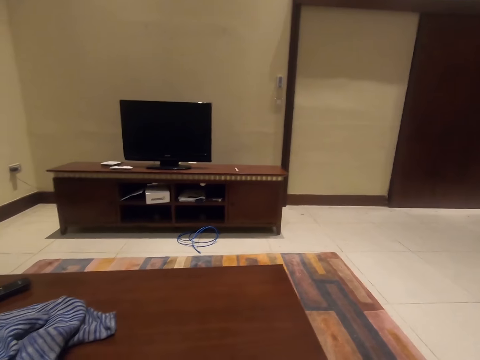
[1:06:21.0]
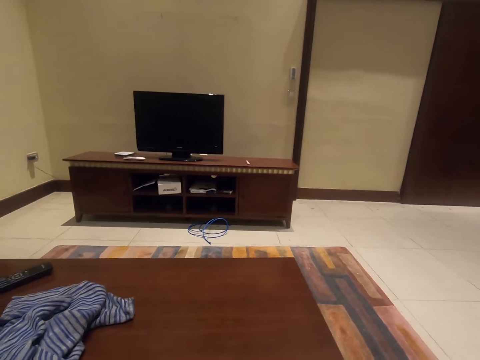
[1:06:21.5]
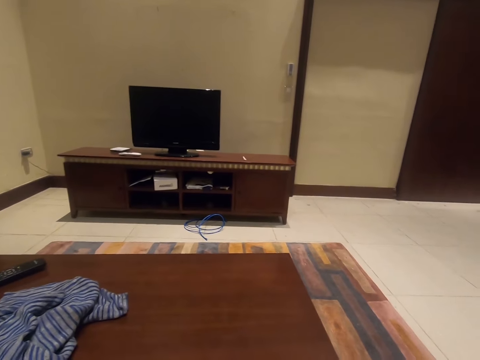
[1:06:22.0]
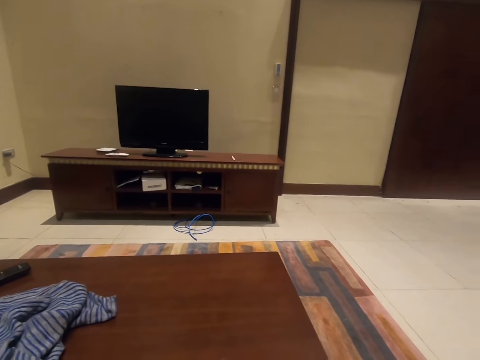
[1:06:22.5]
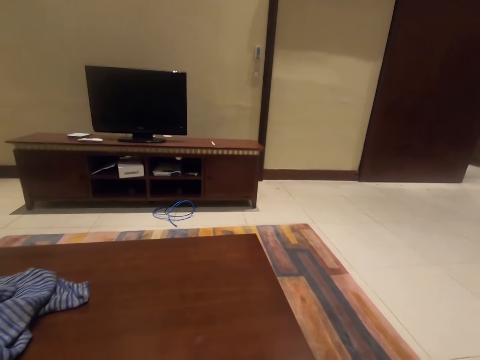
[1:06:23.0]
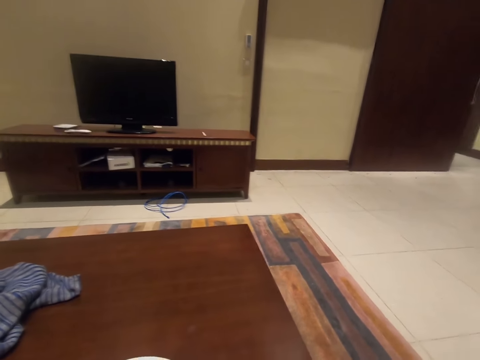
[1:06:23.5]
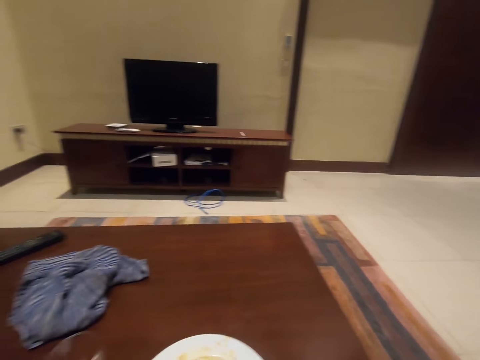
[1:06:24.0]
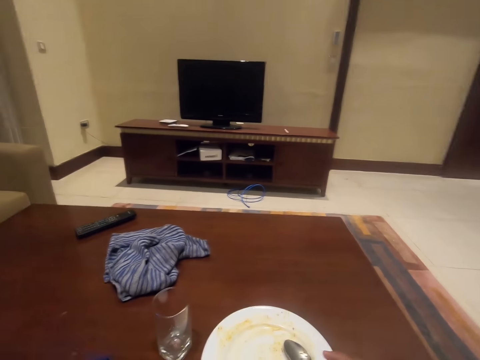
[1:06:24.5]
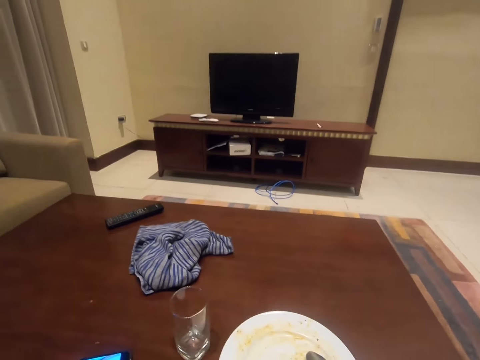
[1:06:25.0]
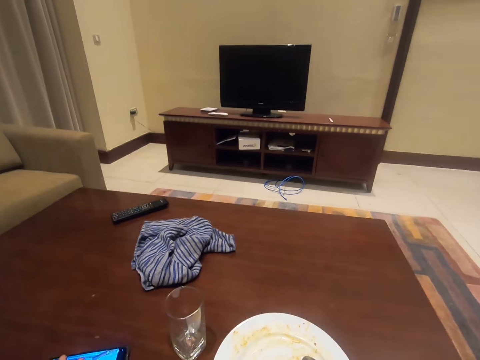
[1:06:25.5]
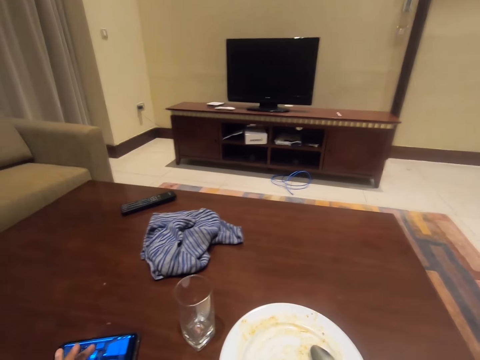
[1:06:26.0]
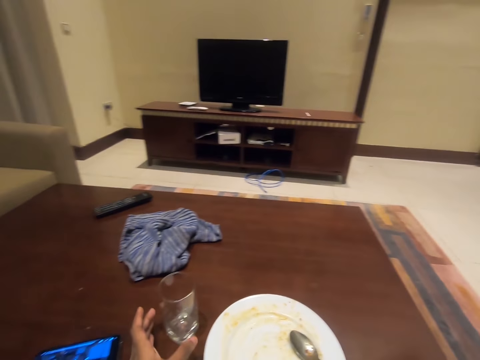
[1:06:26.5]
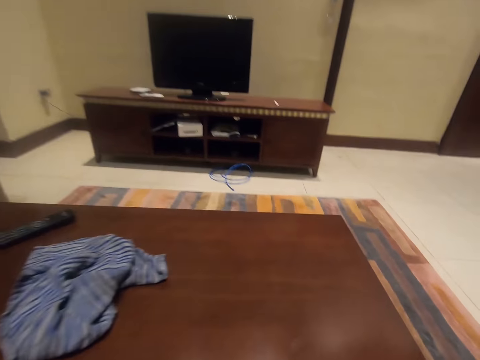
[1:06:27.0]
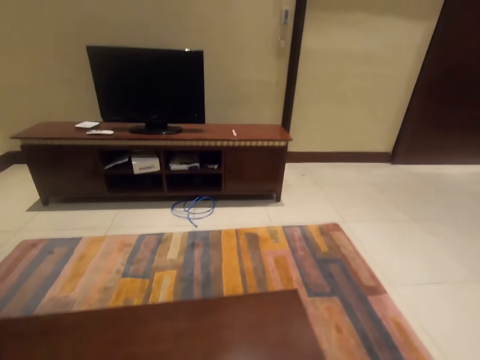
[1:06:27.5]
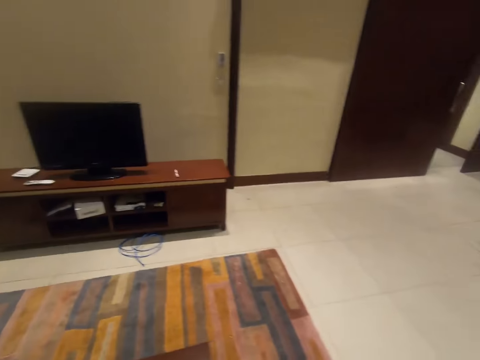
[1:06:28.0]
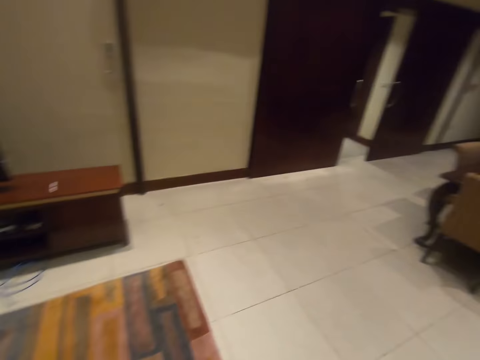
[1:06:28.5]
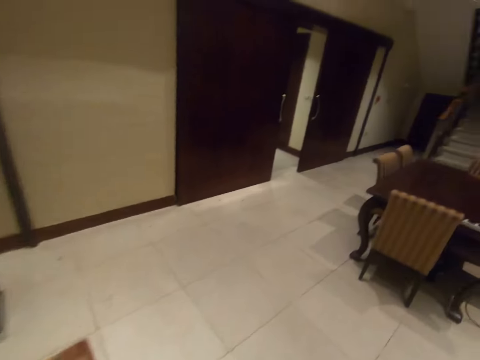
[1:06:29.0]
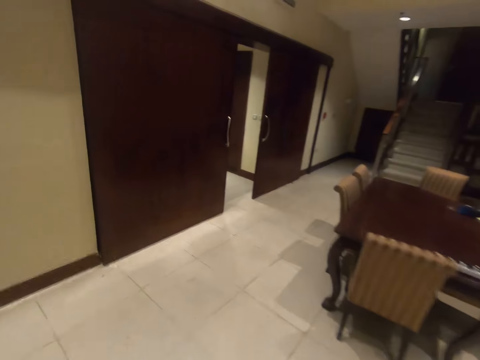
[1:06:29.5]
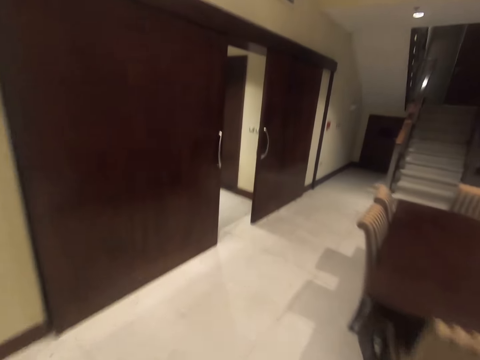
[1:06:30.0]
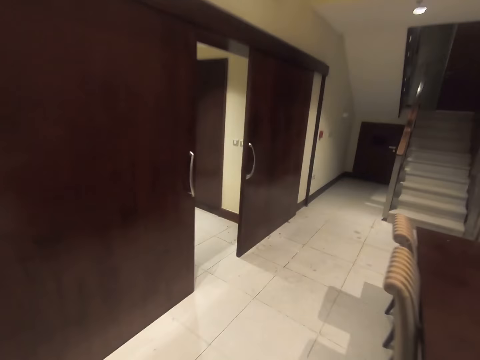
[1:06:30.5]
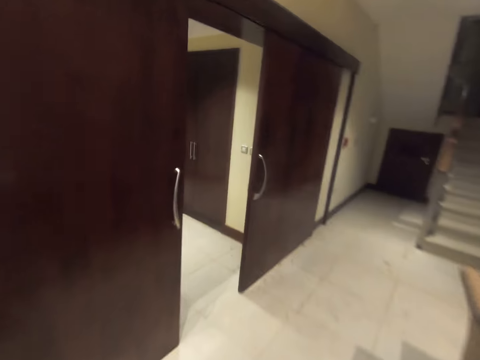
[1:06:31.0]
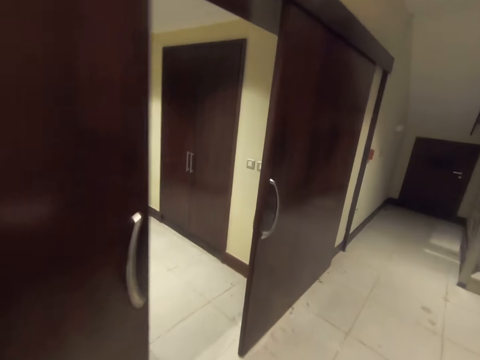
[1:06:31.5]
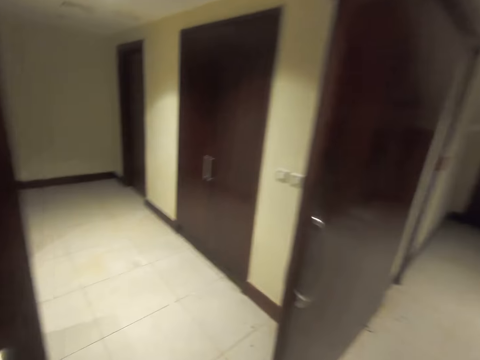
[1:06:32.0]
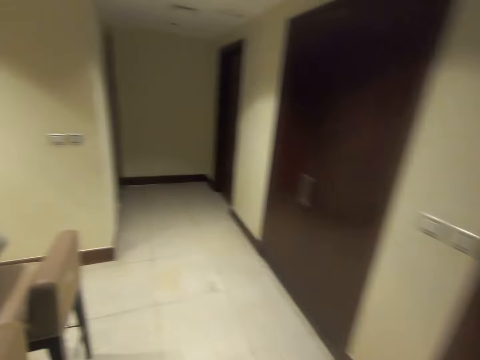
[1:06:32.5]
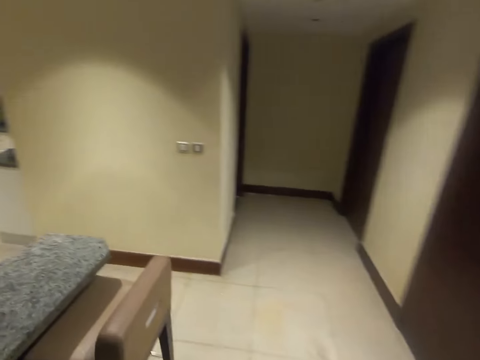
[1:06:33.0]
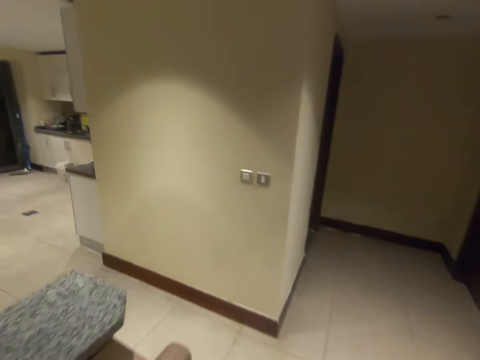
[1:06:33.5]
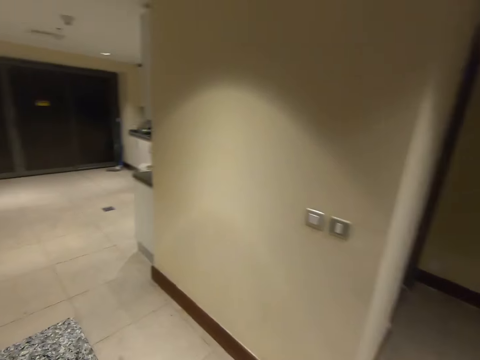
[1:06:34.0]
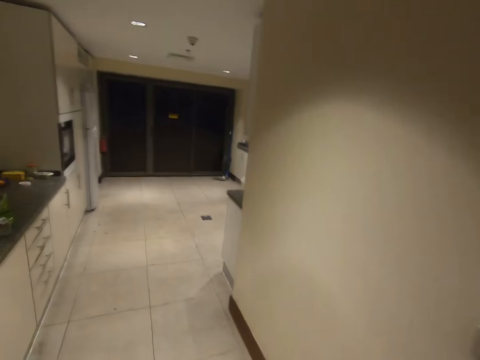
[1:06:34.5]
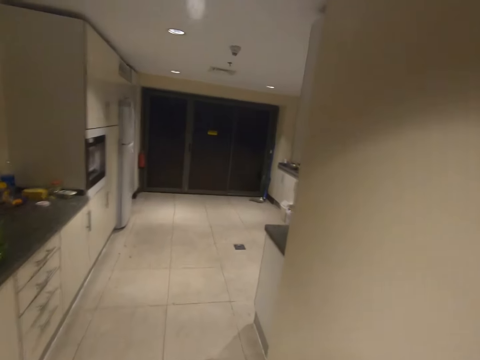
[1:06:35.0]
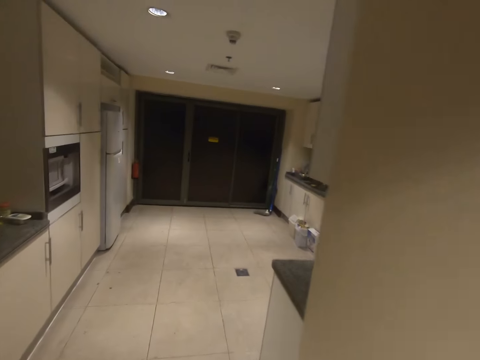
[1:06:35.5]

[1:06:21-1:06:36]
The camera wearer operates a mobile phone. He taps the phone screen with his left hand. He picks up the glass cup on the table with his left hand. He picks up a plate on the table. He stands from the chair. He walks around. He walks into the kitchen.

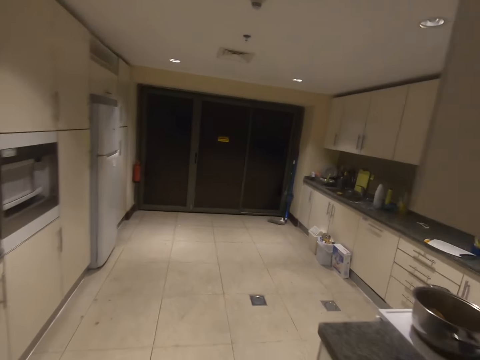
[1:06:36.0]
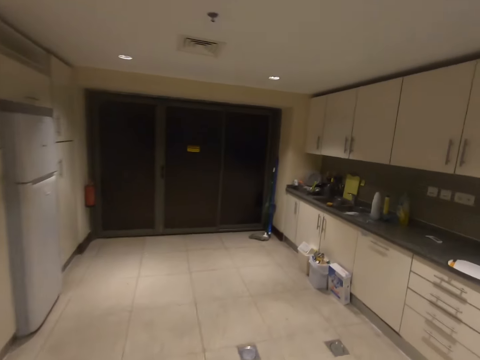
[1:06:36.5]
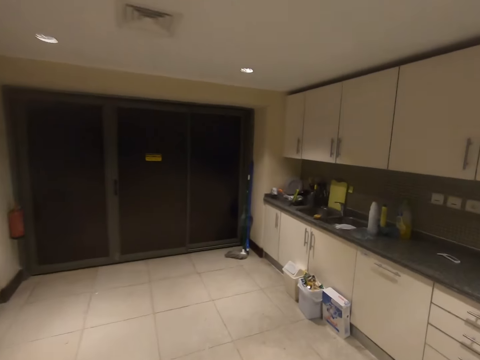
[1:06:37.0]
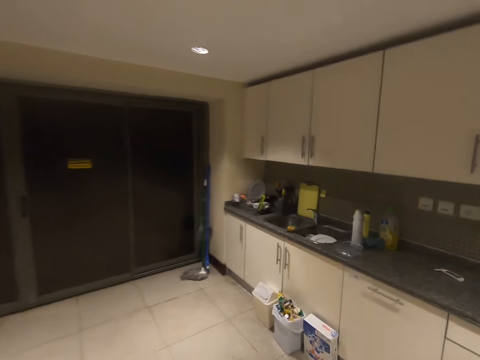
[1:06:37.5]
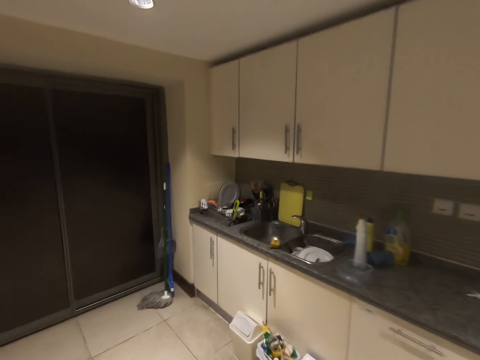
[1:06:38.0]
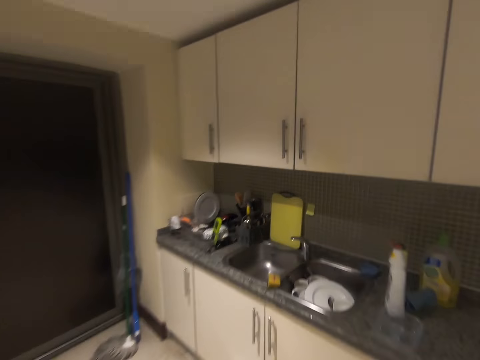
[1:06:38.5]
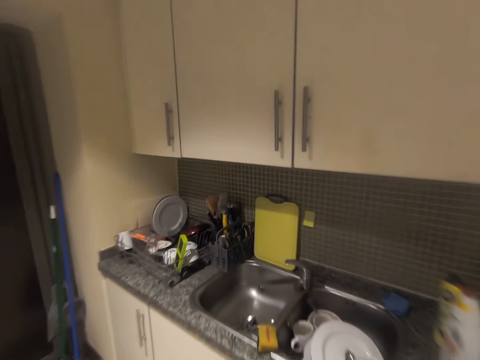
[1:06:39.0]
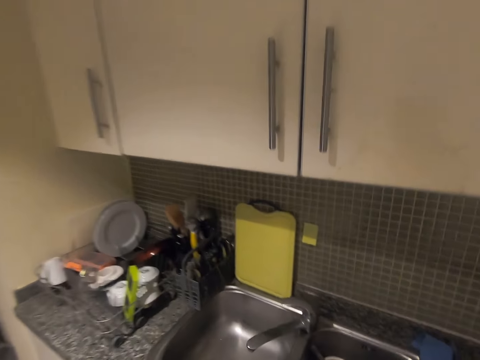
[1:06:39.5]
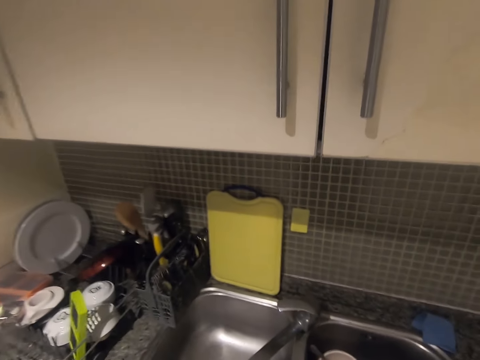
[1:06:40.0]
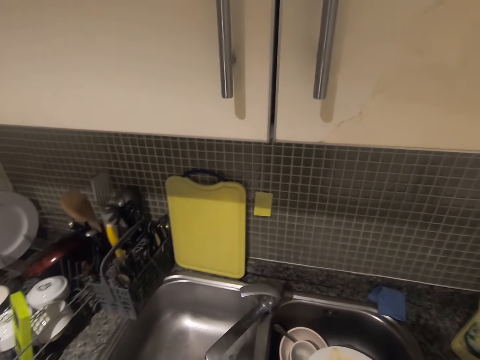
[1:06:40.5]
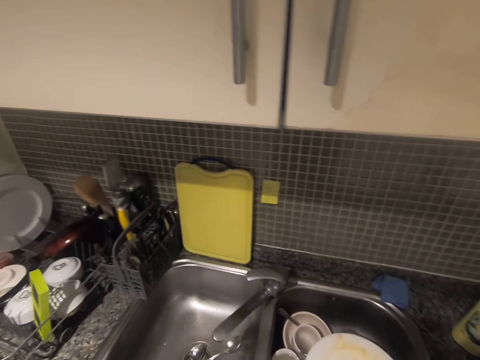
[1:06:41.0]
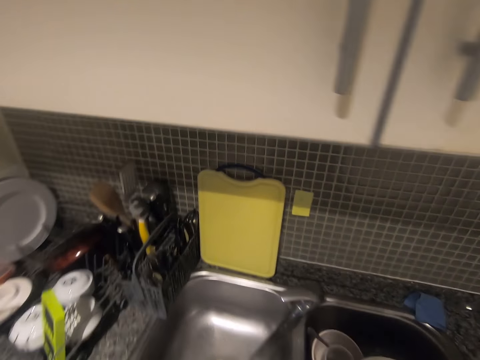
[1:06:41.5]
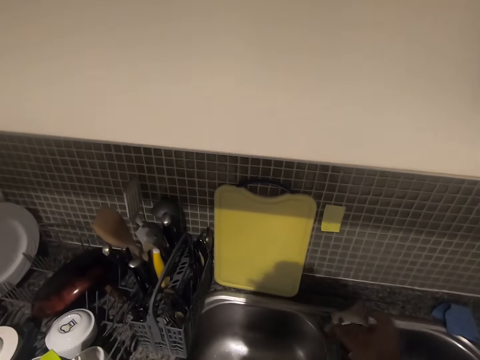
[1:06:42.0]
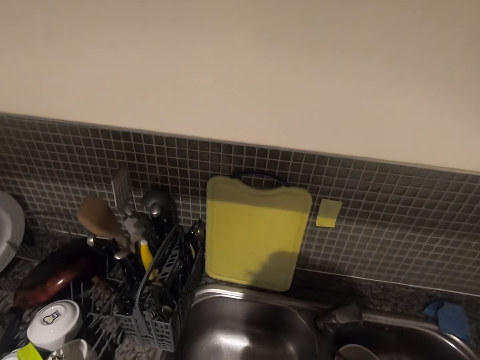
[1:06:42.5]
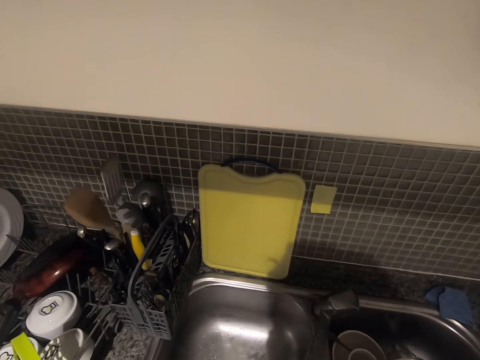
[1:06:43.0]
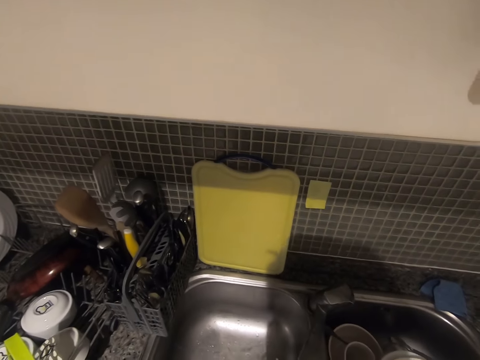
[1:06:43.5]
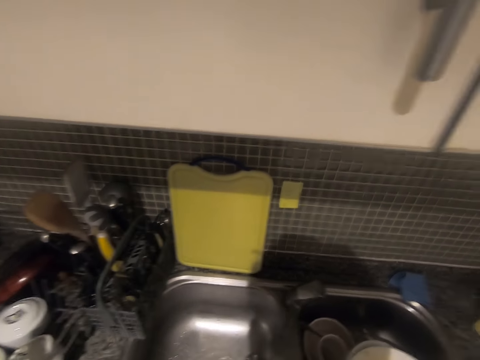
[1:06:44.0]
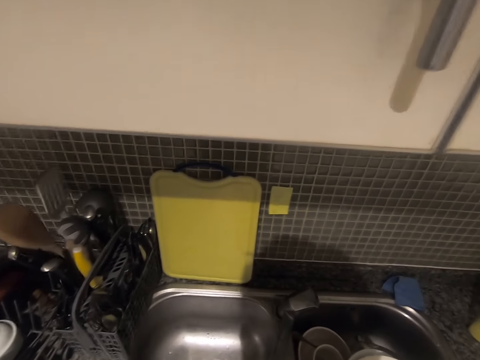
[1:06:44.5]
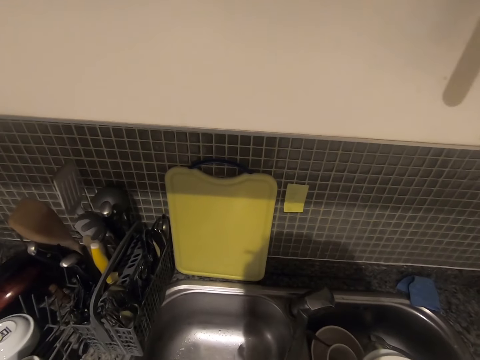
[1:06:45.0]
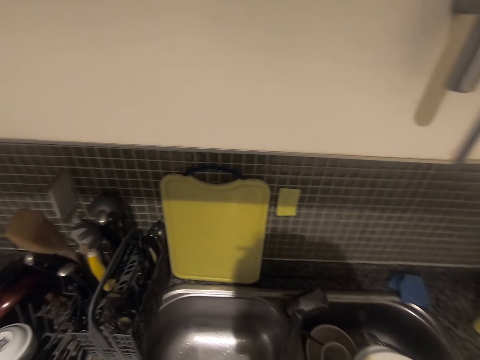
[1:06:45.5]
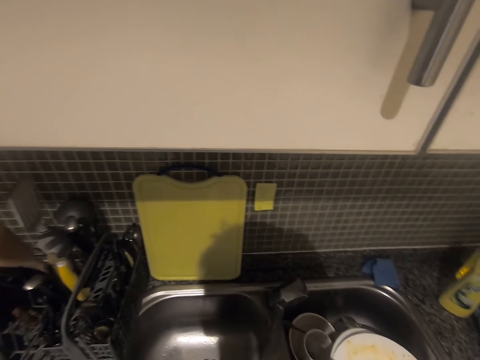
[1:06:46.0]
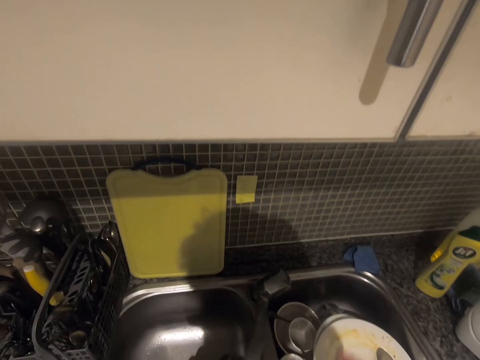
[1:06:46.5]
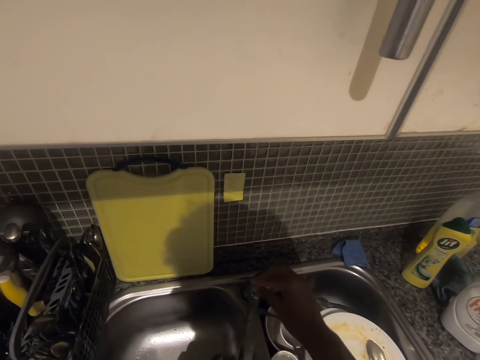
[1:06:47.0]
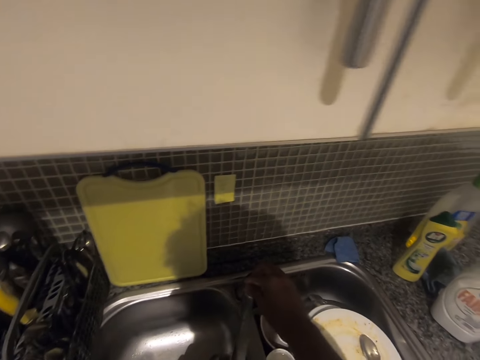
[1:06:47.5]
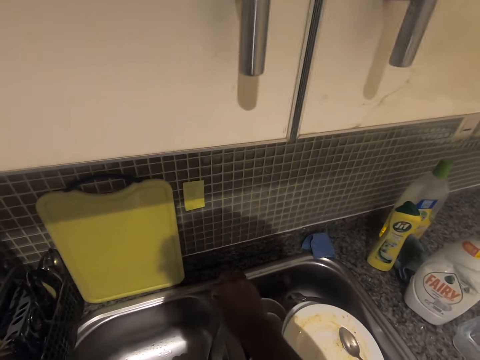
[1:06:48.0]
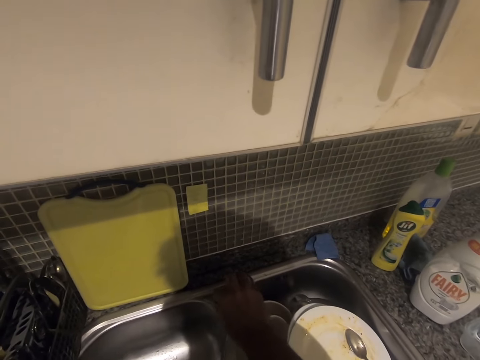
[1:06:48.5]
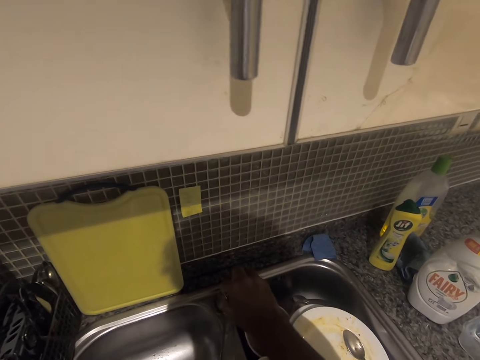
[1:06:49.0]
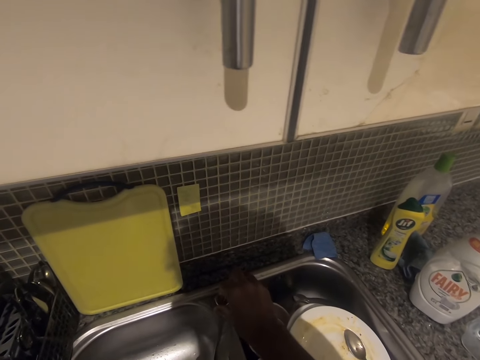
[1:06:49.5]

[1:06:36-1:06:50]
The camera wearer puts a plate in the sink. He puts the glass in the sink. He switches on a tap or faucet with his right hand. He washes his hands in the sink. He fills the cup with water in the left hand. He closes the faucet. He adjusts the tap with his right hand.
